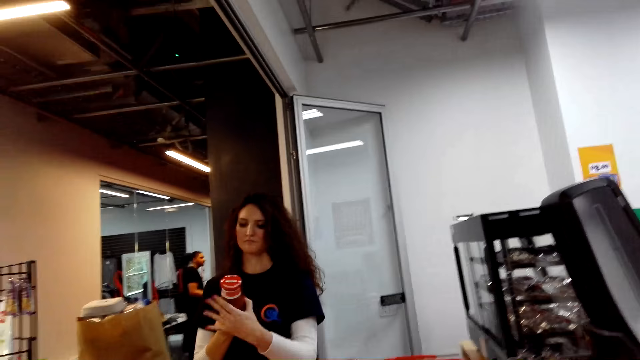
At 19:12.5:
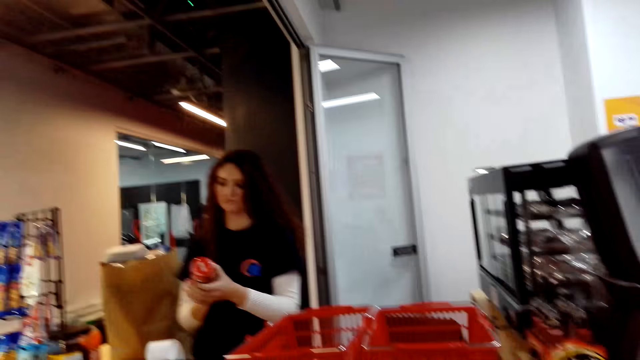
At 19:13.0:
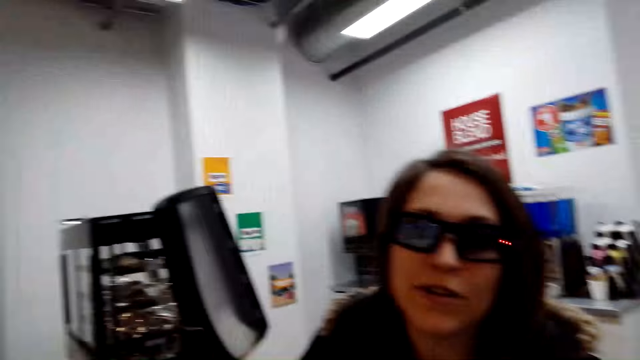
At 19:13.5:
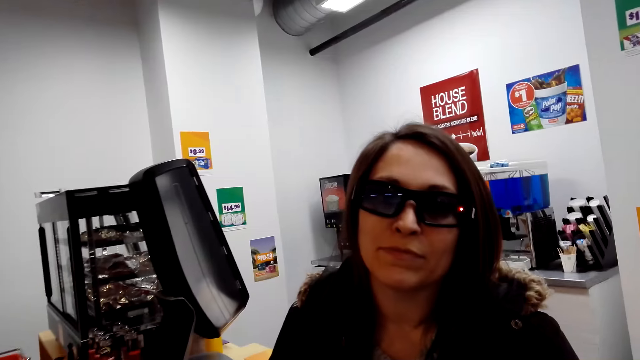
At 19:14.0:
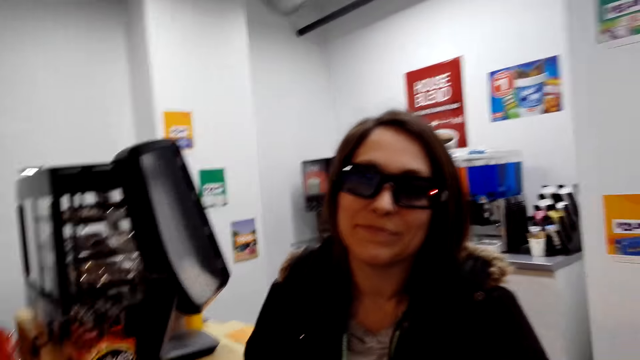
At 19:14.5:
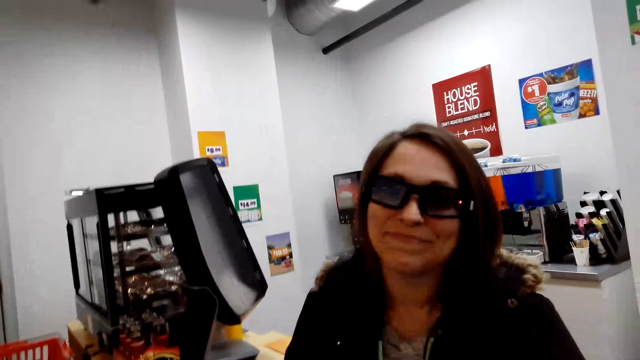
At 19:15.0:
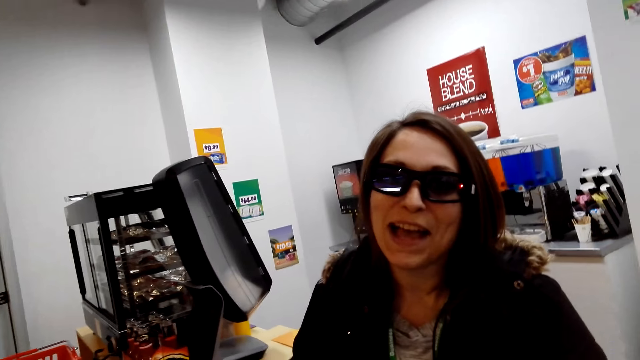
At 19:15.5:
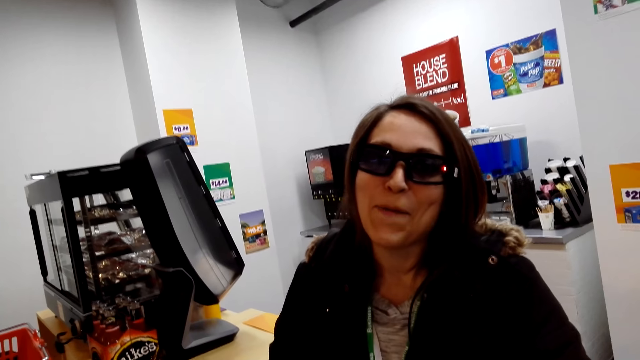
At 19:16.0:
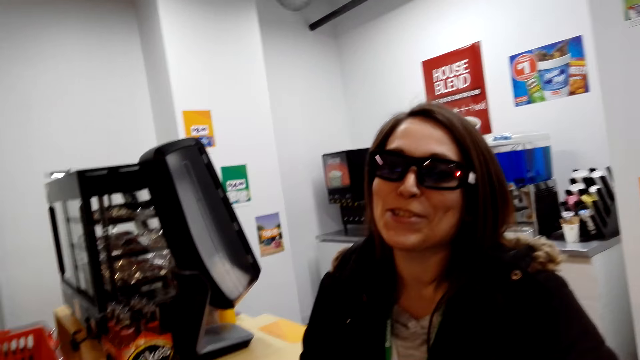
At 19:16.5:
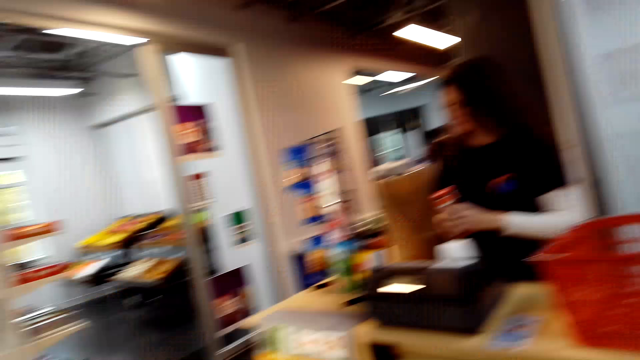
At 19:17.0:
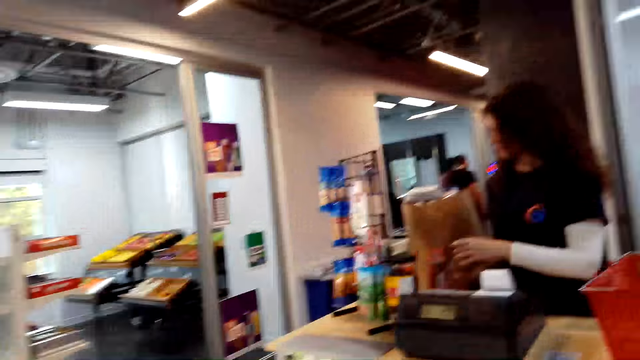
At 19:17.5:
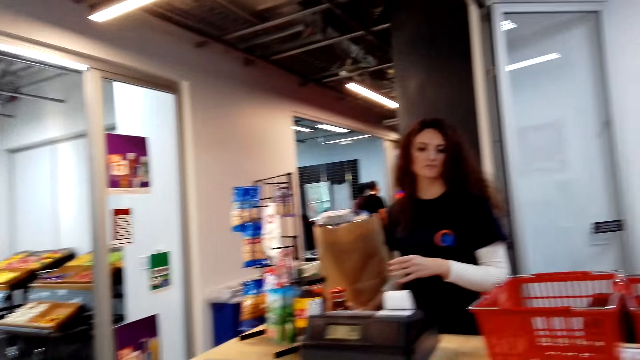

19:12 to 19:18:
A female receives the items over the counter as she costs them.

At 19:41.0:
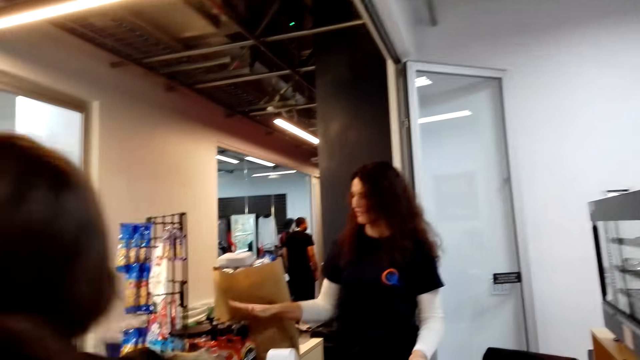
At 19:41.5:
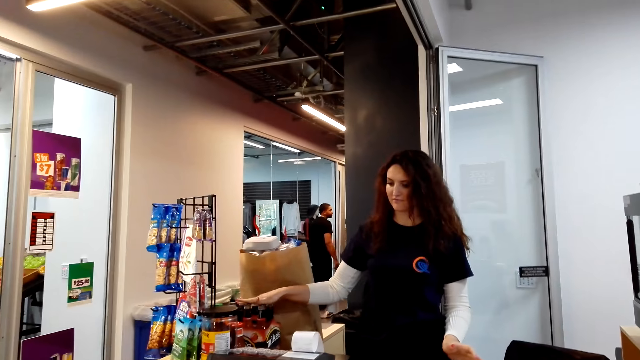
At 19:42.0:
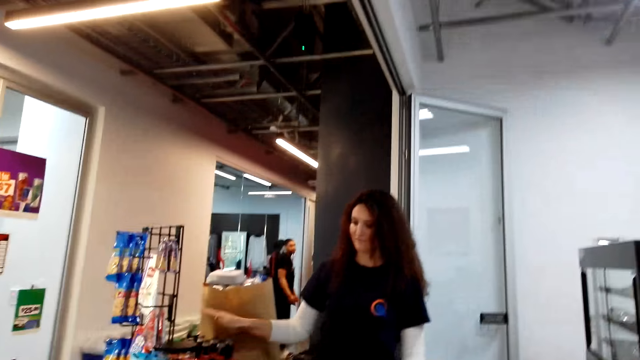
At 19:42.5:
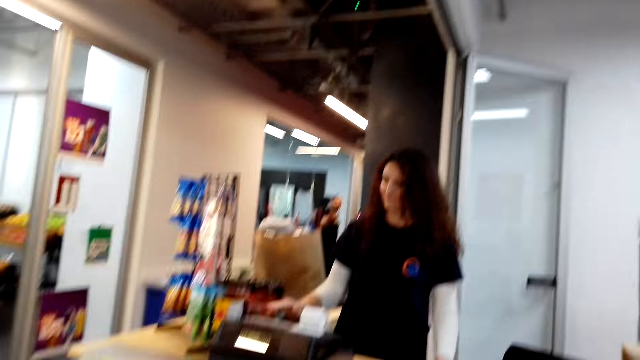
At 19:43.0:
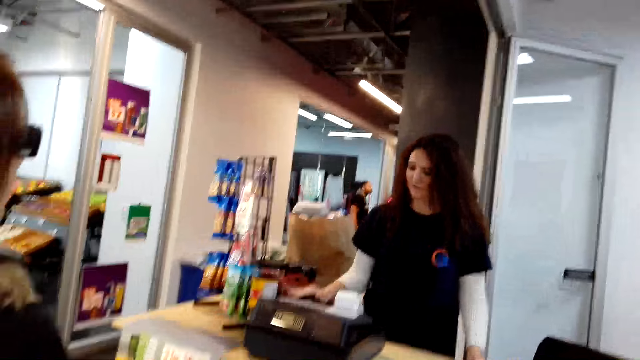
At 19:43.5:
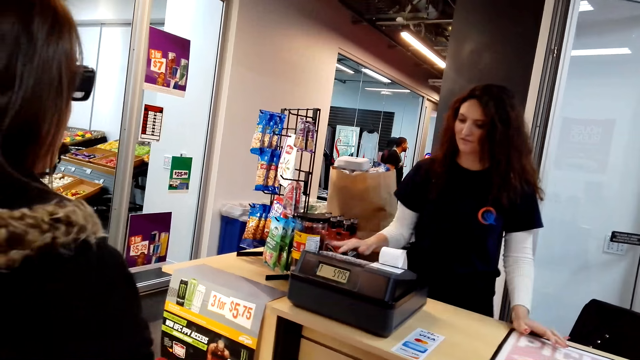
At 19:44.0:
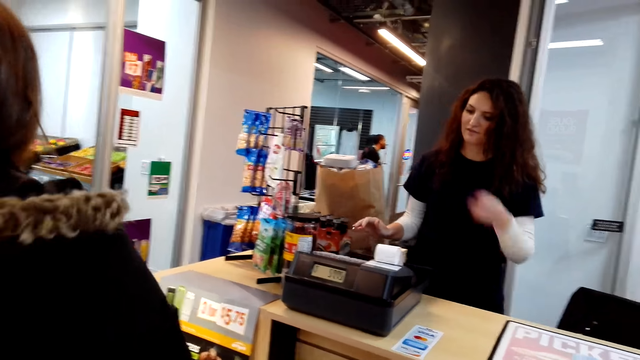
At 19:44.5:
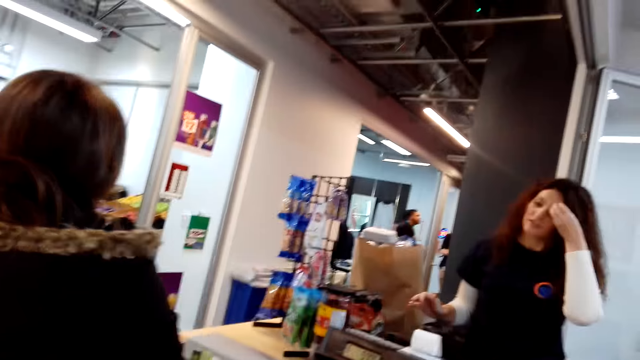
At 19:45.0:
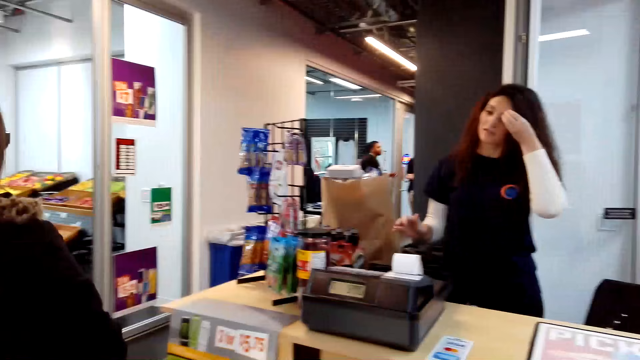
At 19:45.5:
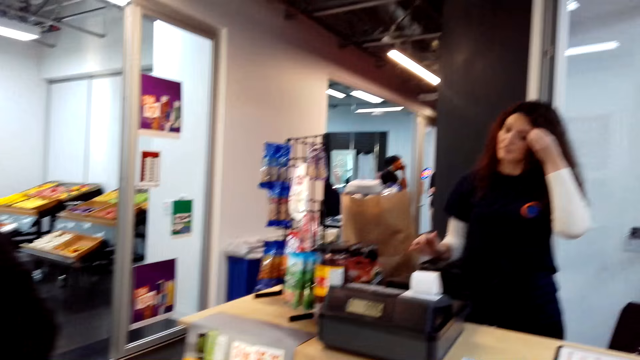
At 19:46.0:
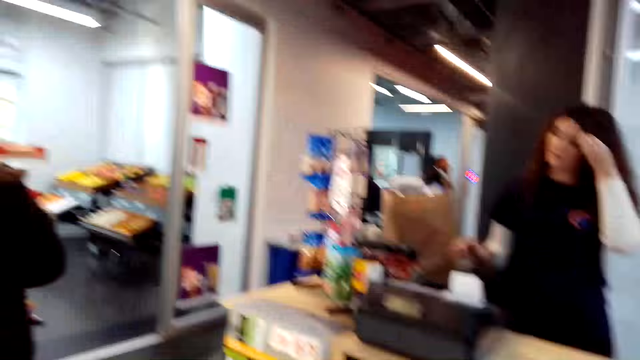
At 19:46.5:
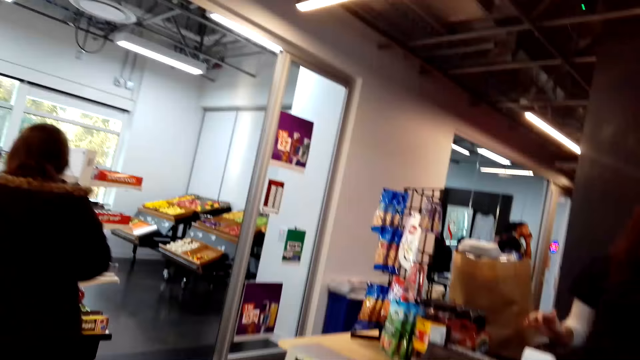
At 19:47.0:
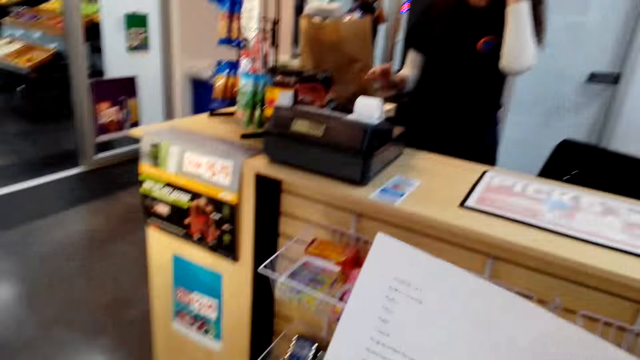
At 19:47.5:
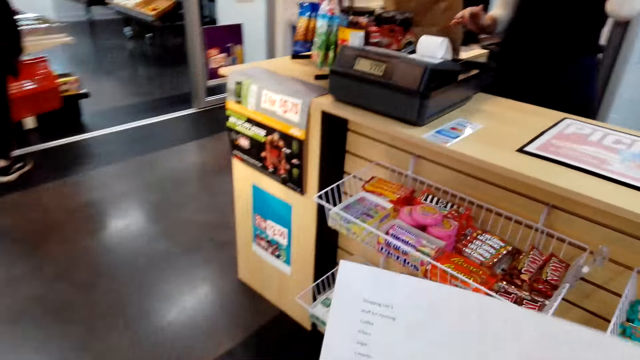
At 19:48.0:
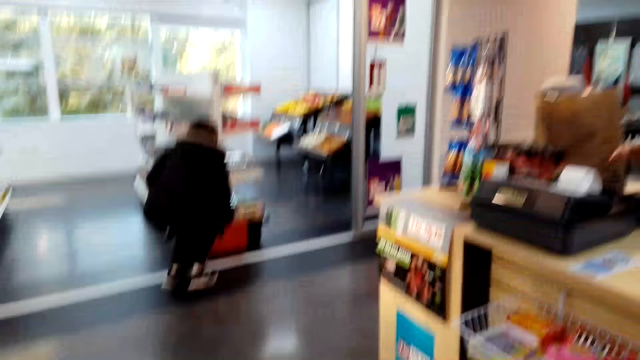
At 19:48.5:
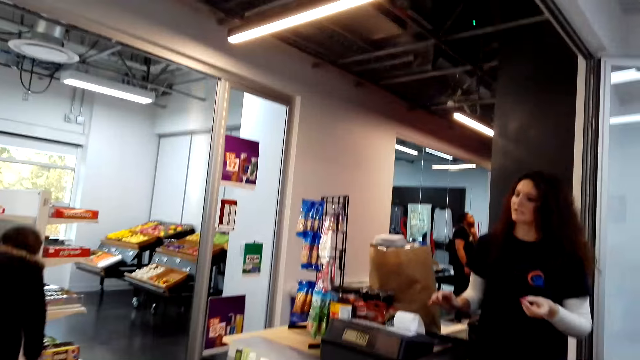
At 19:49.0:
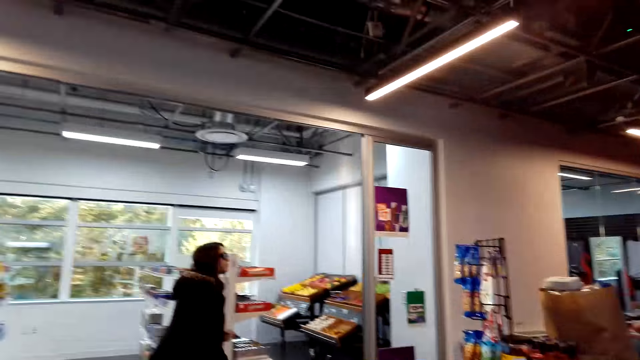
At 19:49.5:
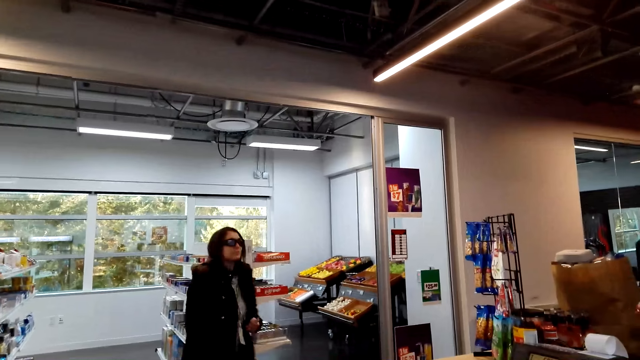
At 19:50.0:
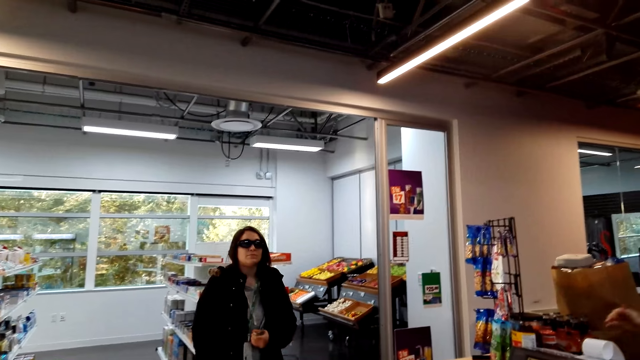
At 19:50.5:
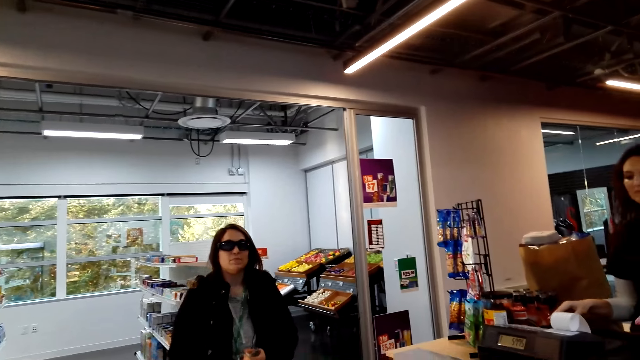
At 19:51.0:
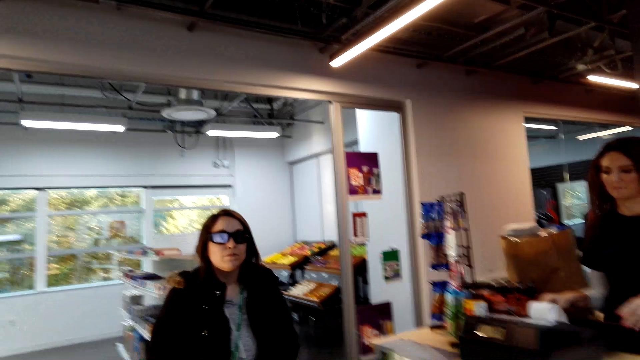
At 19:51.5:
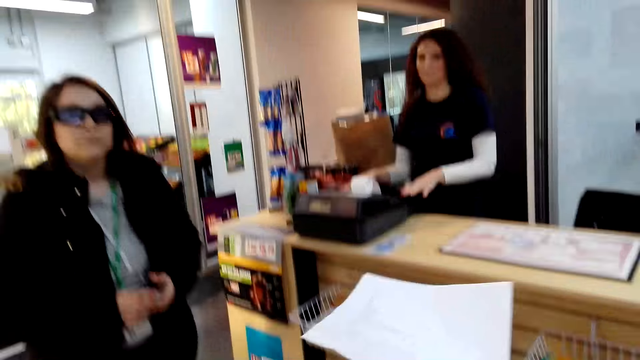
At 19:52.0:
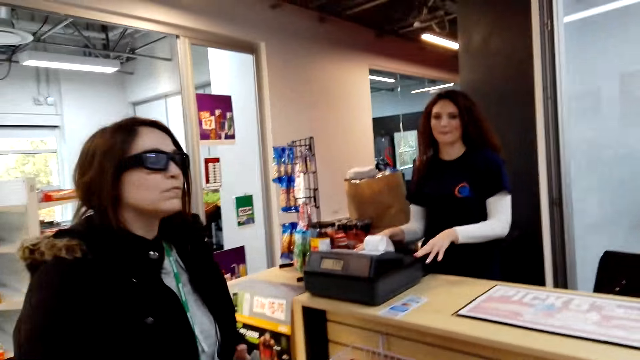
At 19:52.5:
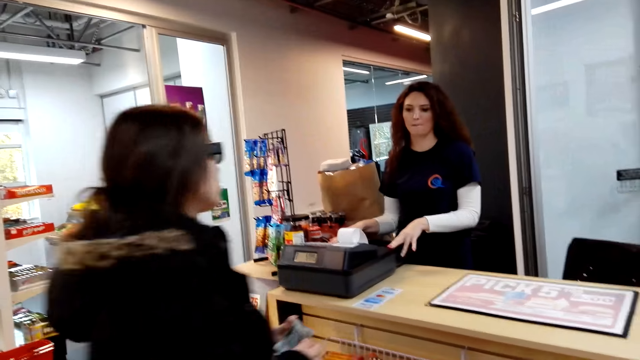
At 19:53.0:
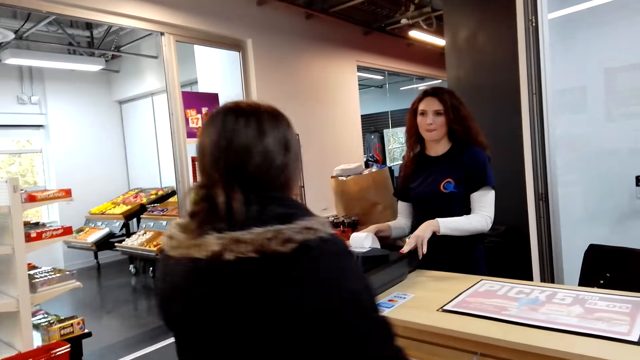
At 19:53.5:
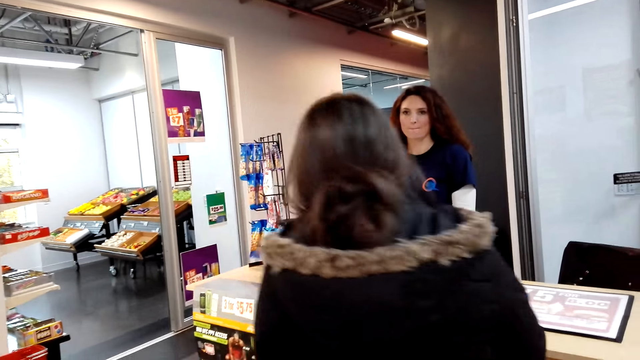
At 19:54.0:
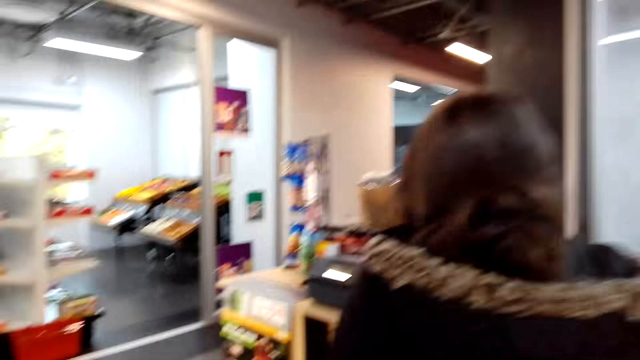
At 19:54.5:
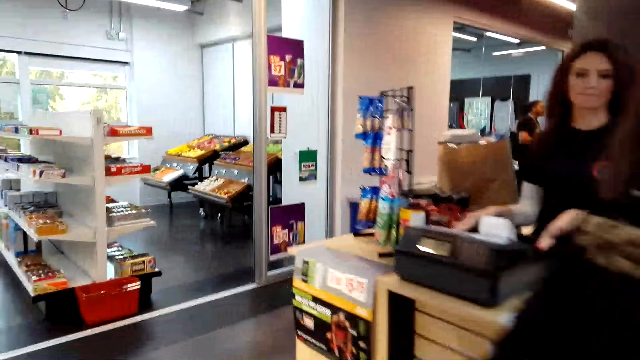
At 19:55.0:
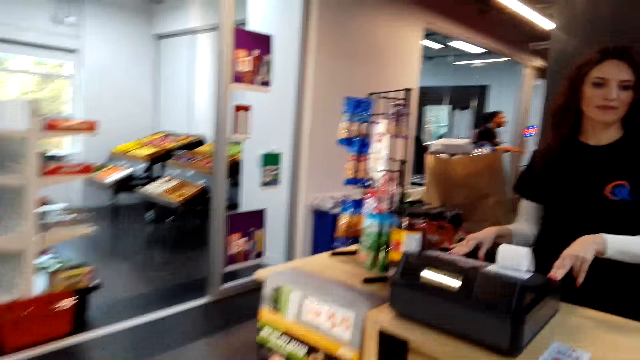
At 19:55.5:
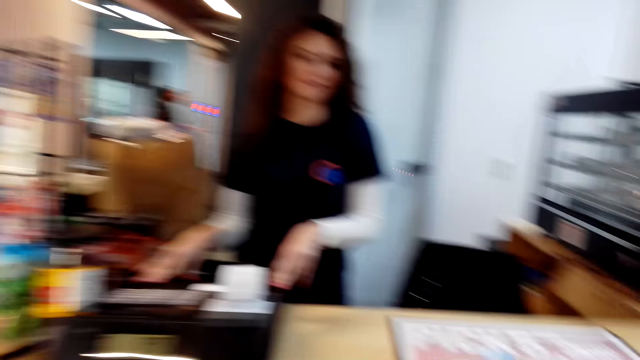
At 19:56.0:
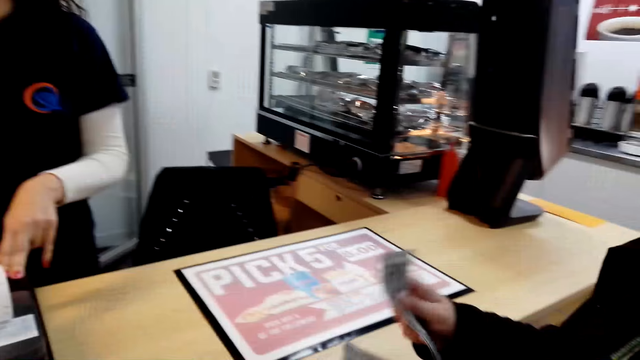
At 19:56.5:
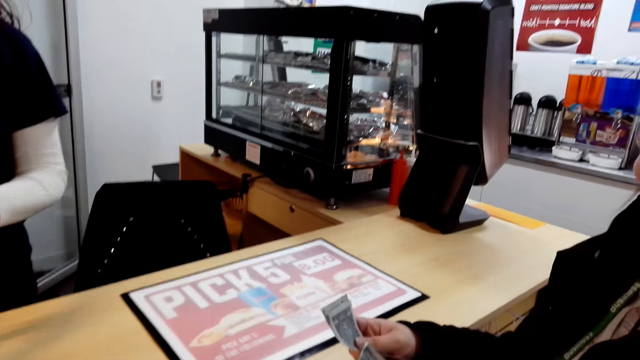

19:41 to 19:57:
The camera wearer observes a woman. Another woman talks to the camera wearer. The other woman walks away from the camera wearer and talks to the camera wearer. The other woman places the shopping baskets on the floor. The camera wearer talks to the other woman. The other woman walks towards the camera wearer, talks to the camera wearer, stands in front of the camera wearer and talks to the first woman. The camera wearer walks towards the edge of the counter.
